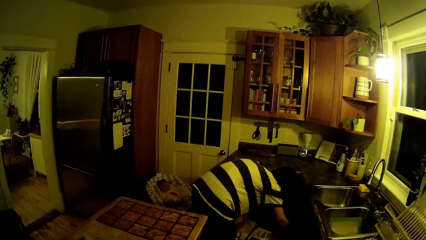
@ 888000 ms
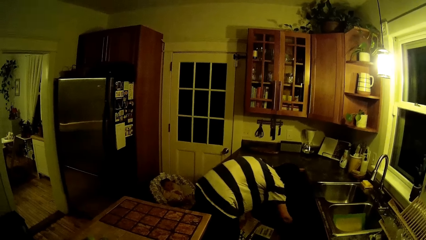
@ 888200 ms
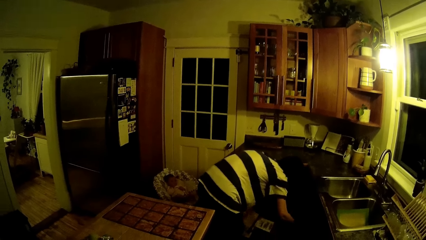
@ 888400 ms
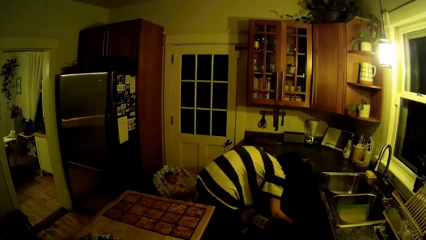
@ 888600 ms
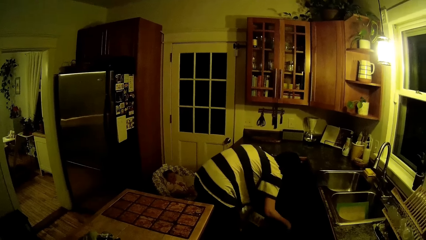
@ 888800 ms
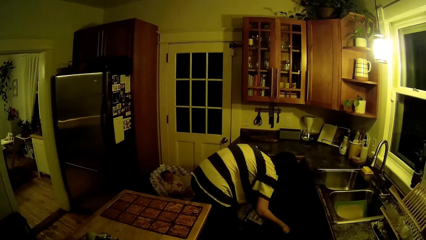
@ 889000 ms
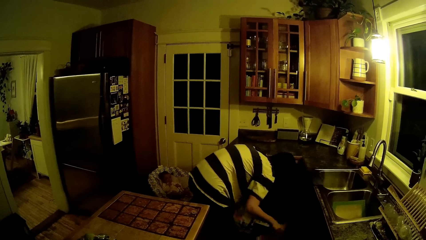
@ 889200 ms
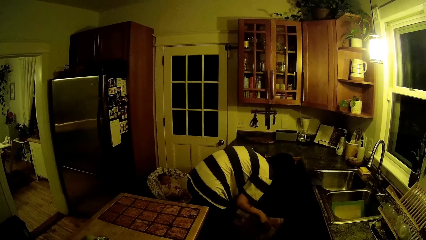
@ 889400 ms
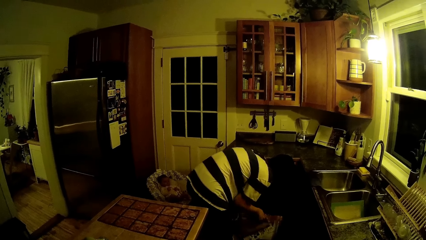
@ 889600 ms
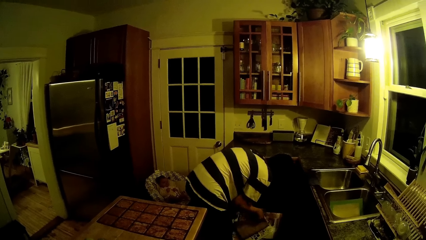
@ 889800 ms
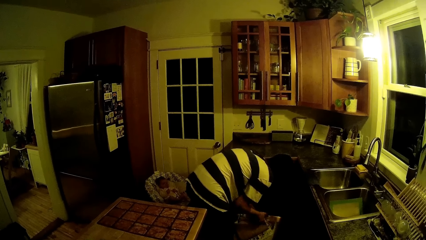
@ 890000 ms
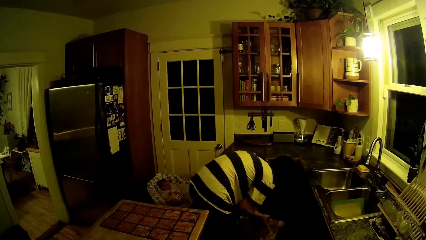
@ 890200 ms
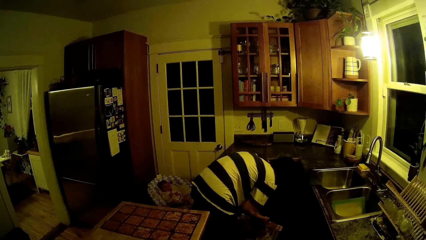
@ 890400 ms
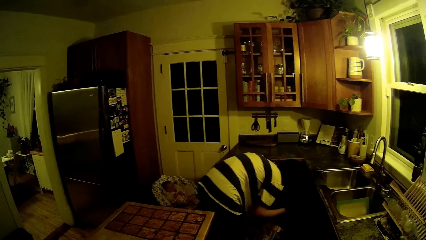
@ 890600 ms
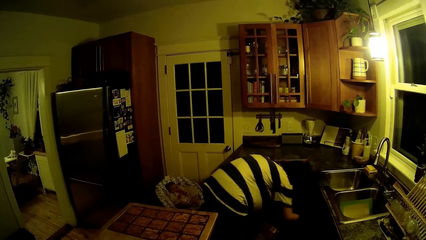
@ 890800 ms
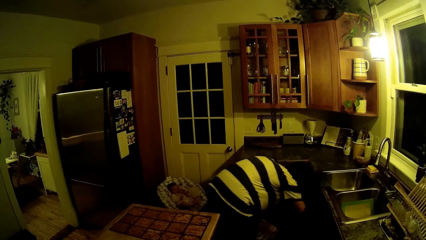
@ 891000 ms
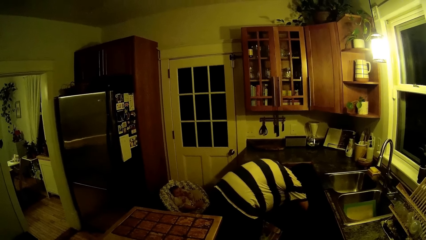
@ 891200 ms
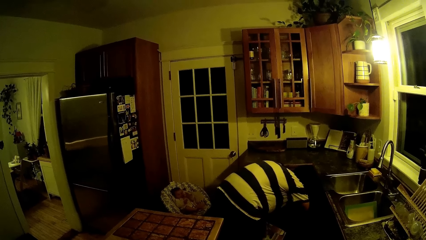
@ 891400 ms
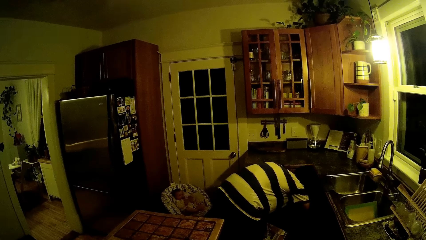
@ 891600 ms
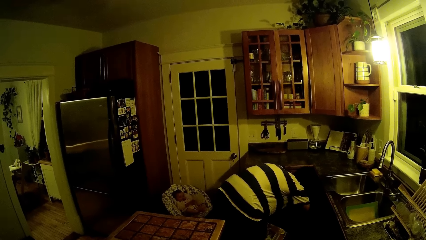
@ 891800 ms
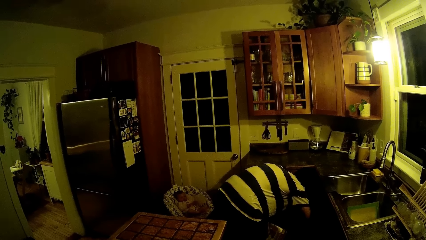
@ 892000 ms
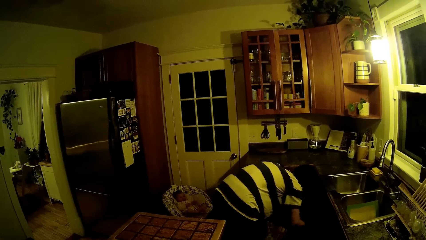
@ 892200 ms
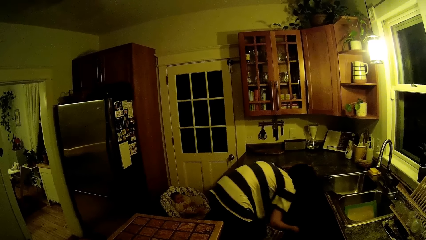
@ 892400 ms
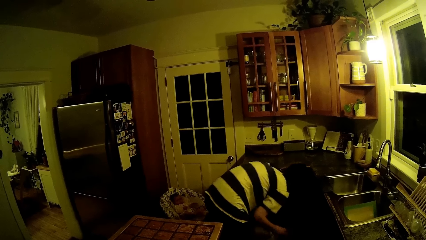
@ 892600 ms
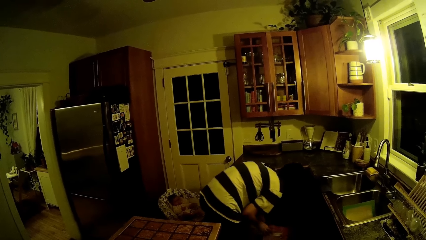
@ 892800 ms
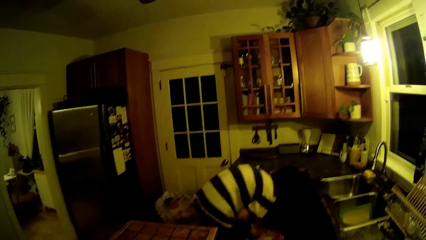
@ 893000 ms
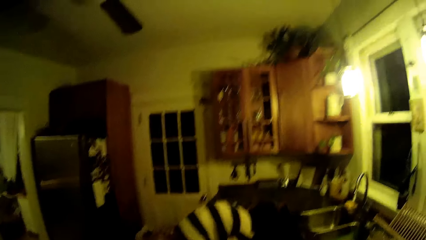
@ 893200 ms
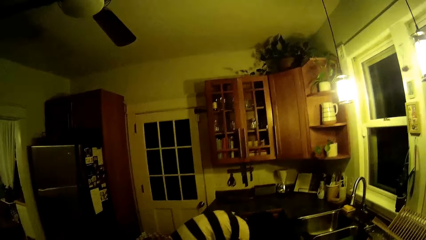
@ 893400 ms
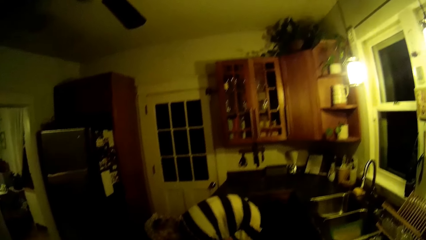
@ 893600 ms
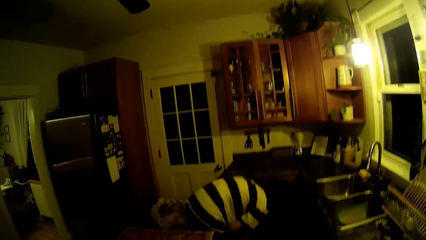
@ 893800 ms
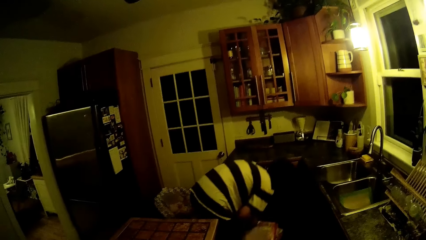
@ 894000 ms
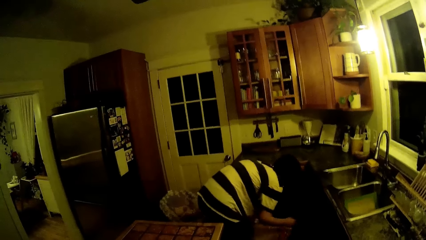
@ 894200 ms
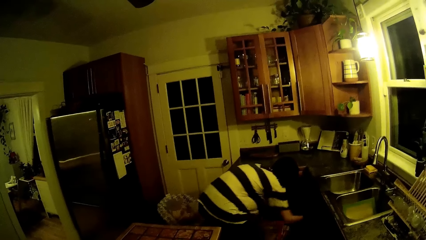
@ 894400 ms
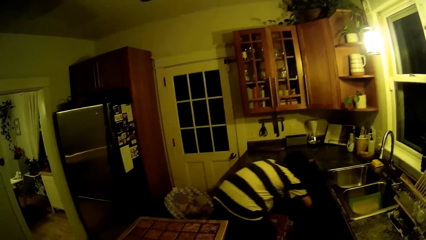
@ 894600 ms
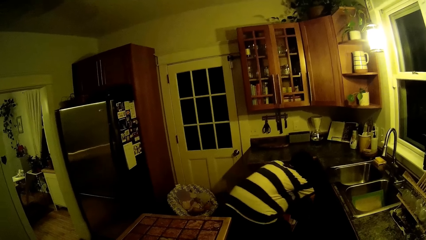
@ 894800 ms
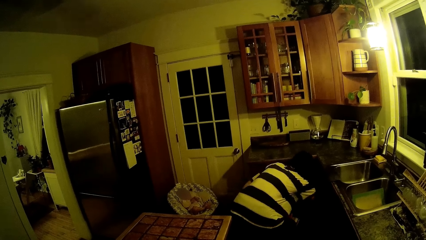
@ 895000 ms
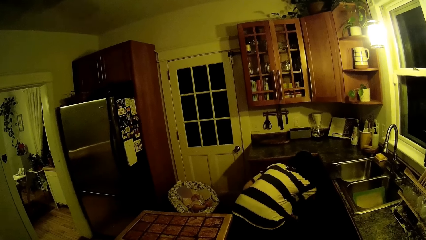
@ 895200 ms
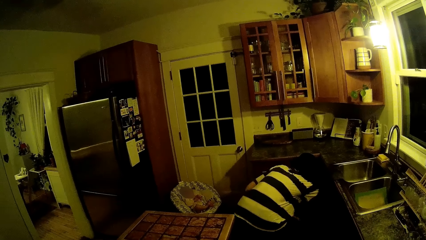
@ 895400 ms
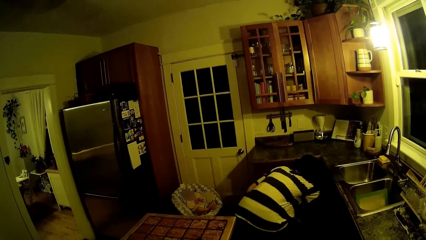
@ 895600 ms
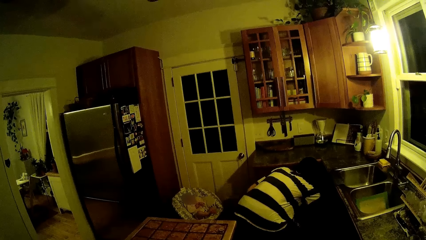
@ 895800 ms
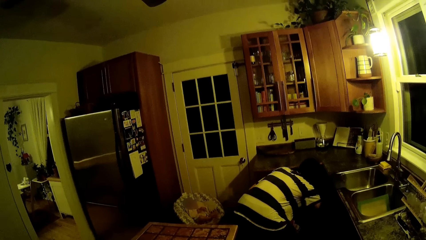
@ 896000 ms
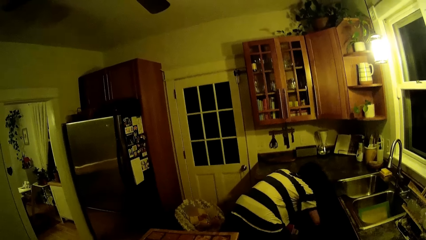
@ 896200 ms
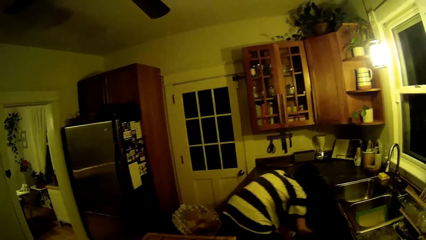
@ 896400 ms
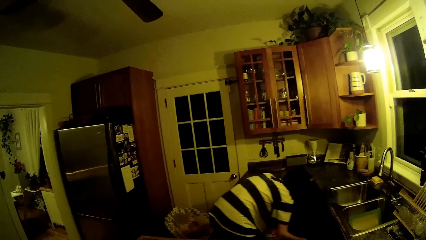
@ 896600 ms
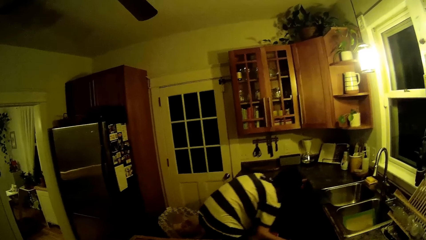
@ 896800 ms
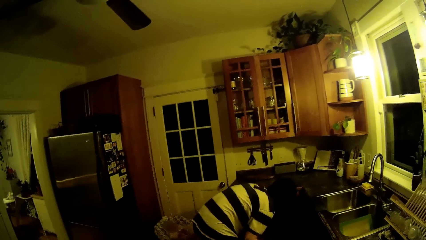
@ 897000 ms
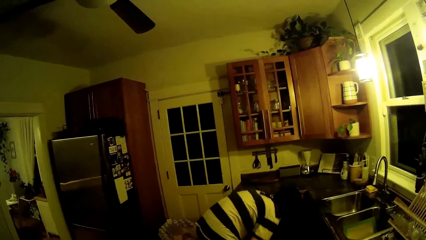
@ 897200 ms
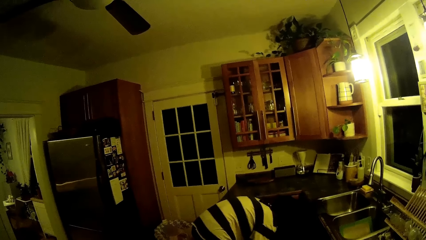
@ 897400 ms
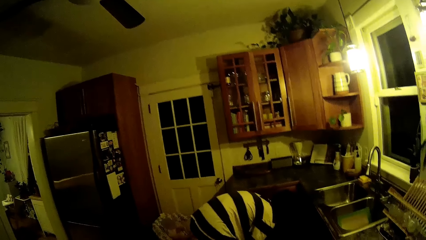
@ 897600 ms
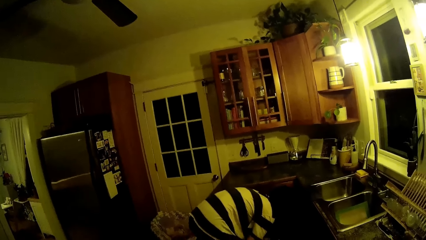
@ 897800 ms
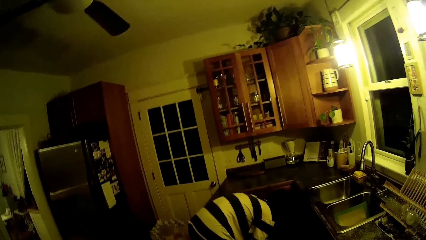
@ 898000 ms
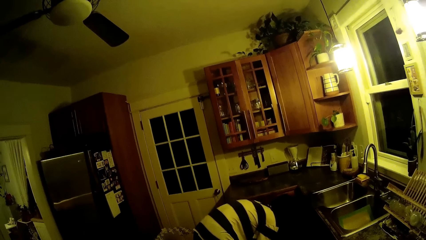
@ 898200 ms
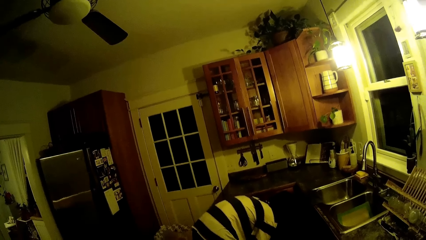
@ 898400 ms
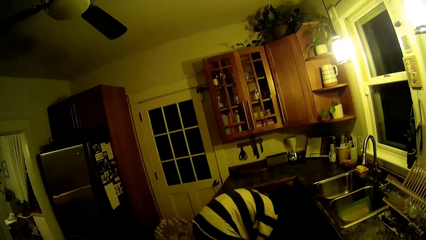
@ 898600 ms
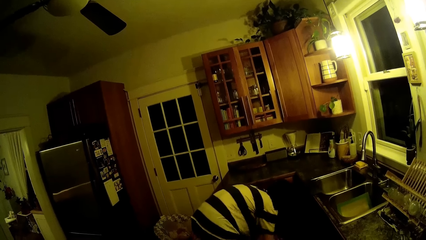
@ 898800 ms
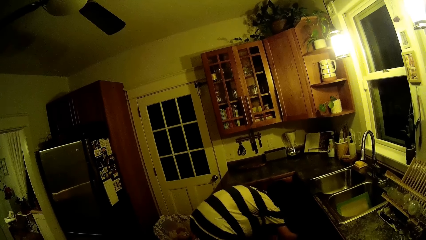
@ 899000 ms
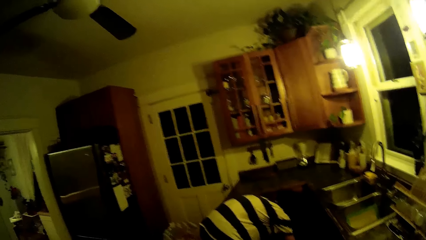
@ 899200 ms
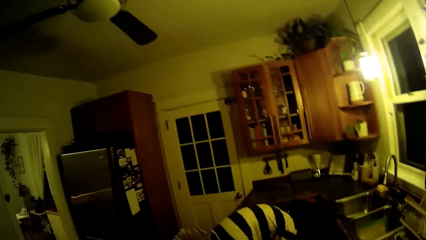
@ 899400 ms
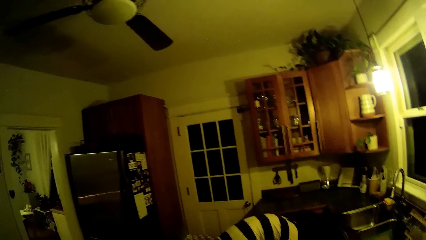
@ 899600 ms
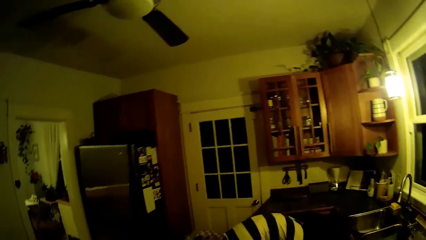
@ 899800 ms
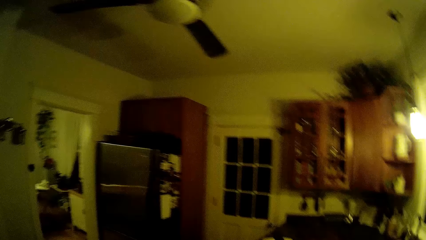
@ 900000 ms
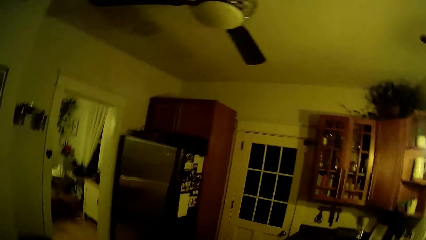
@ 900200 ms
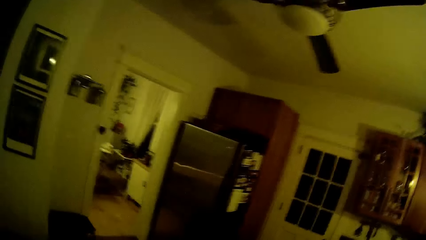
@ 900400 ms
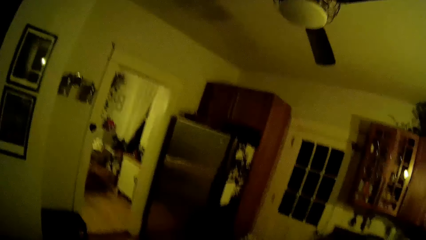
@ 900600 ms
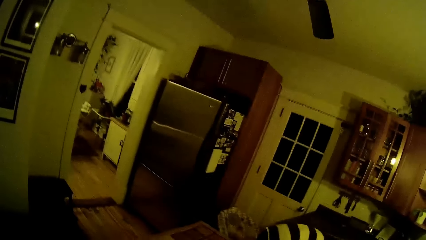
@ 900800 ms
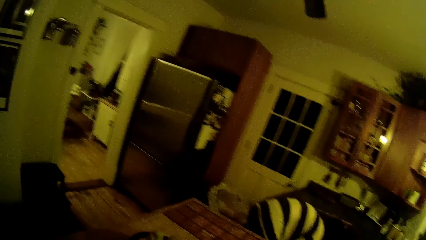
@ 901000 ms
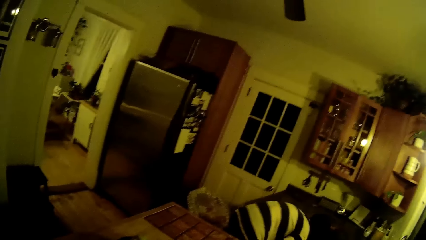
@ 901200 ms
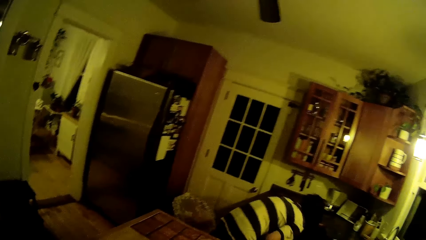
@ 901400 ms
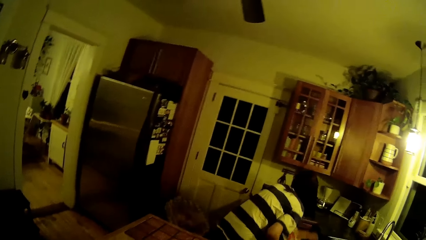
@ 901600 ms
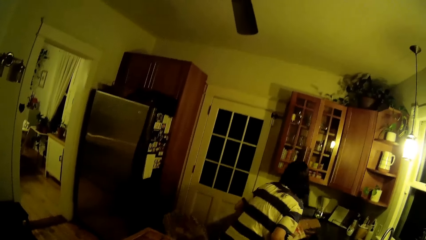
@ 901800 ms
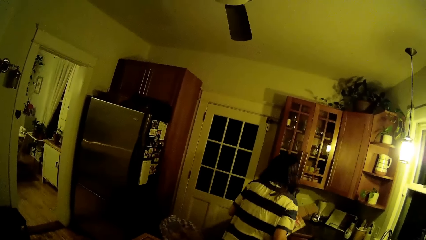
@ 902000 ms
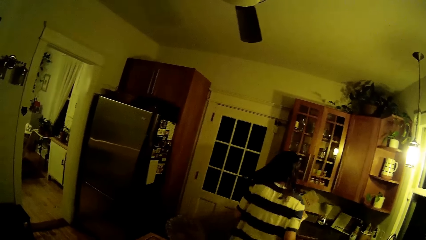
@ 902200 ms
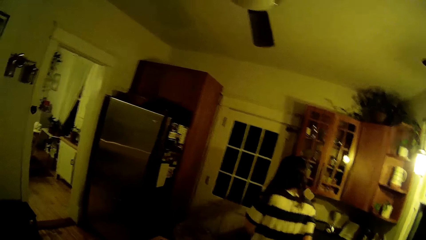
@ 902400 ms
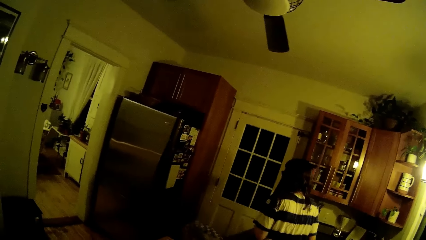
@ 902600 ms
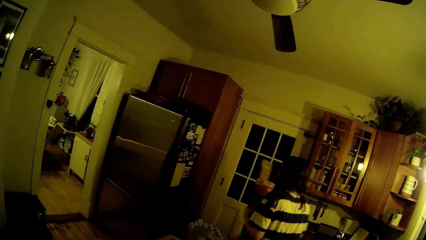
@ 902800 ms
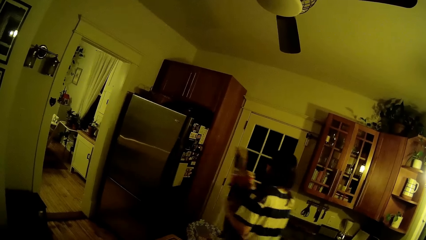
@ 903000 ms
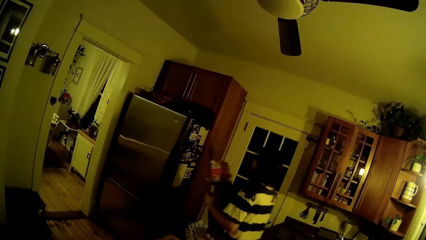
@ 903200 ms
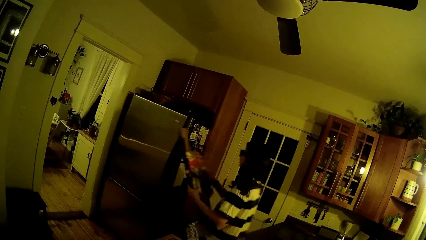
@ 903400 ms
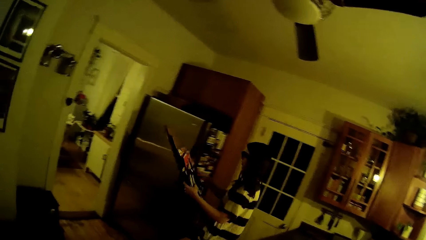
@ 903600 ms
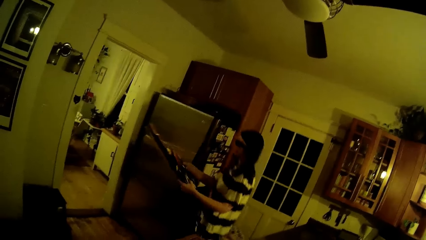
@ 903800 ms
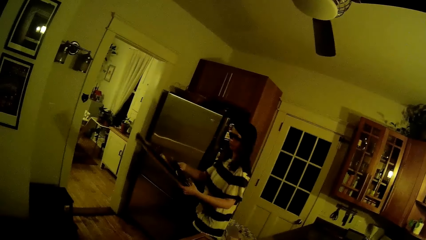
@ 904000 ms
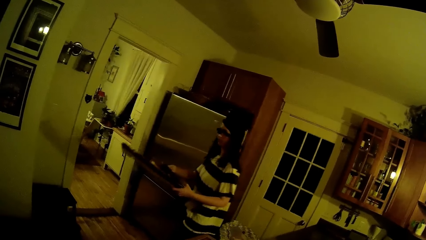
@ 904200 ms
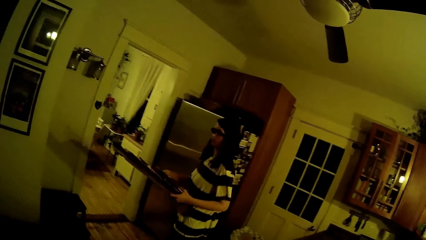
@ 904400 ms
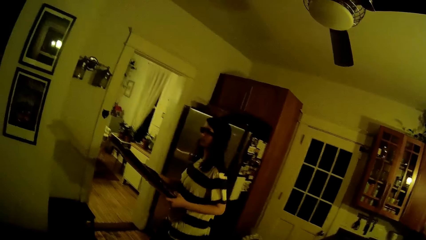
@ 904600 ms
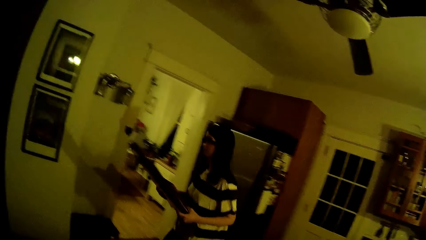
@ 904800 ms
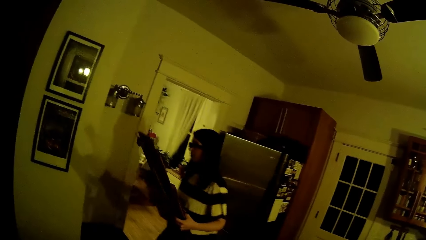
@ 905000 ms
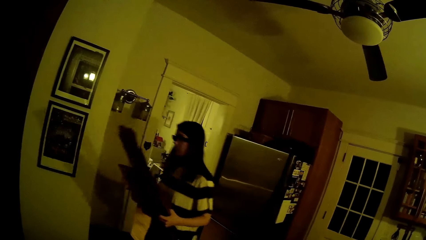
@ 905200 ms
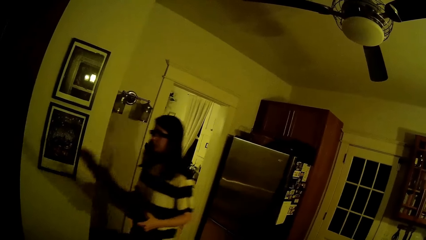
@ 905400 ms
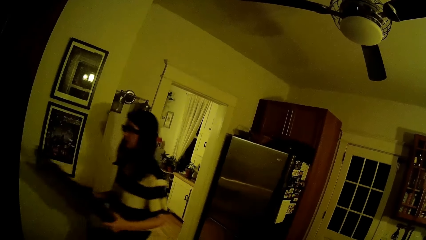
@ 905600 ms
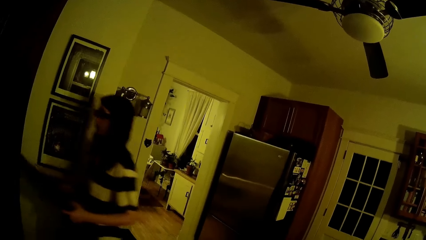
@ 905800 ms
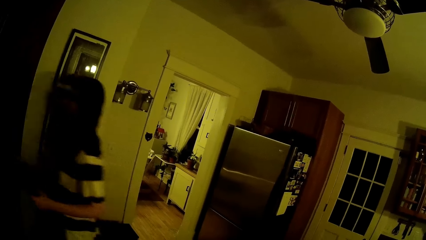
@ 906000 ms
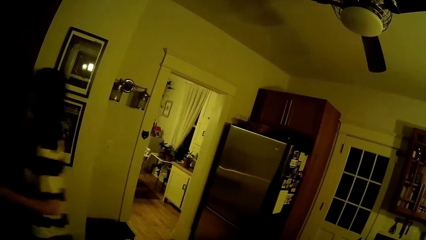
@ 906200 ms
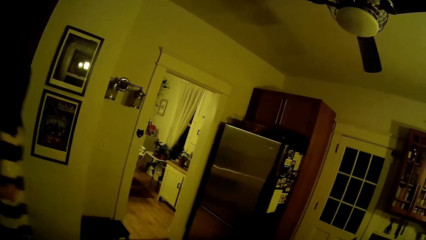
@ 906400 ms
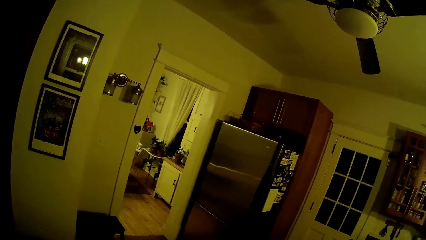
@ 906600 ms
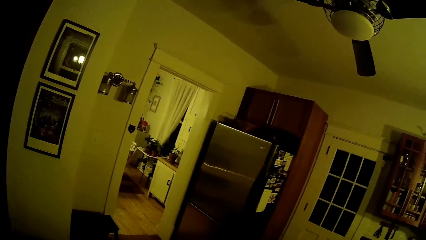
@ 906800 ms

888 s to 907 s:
A woman converses with the camera wearer. The woman walks around. The woman carries the cardboard boxes out of the kitchen with both hands.
